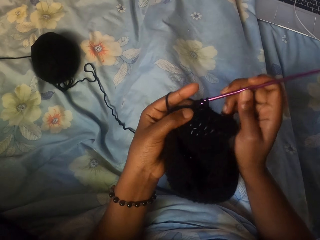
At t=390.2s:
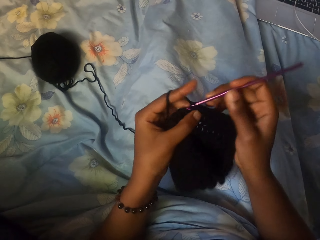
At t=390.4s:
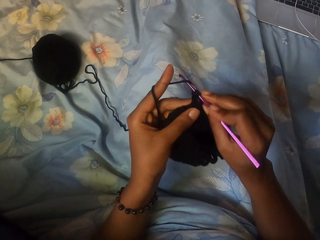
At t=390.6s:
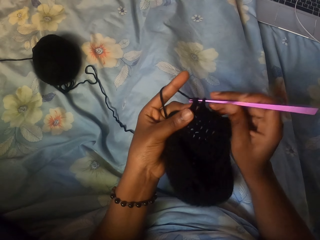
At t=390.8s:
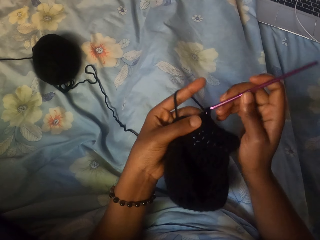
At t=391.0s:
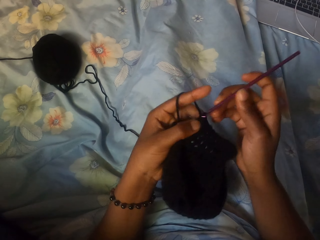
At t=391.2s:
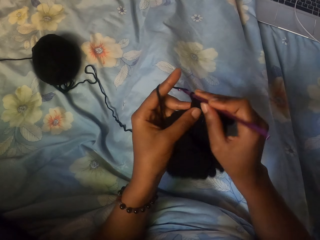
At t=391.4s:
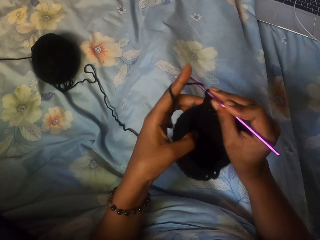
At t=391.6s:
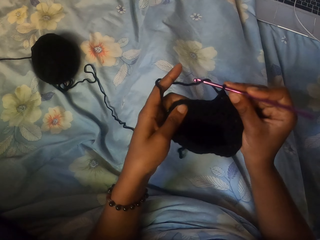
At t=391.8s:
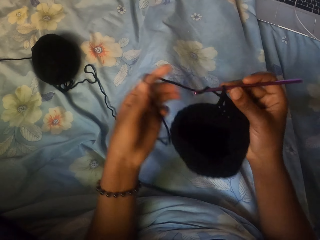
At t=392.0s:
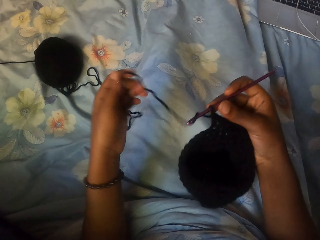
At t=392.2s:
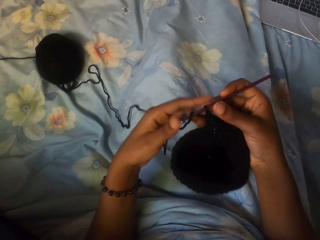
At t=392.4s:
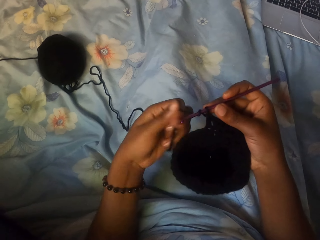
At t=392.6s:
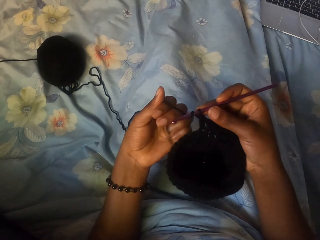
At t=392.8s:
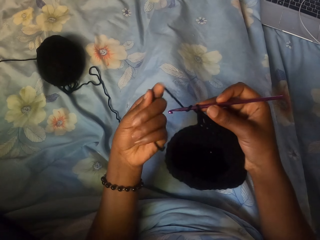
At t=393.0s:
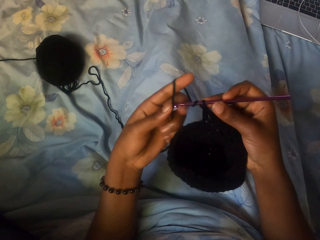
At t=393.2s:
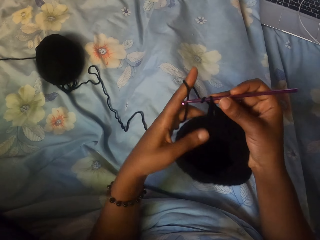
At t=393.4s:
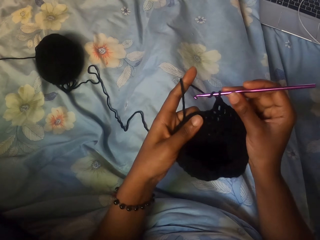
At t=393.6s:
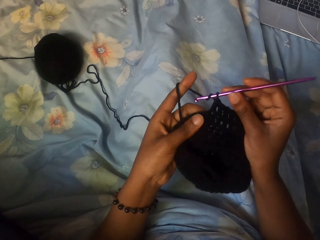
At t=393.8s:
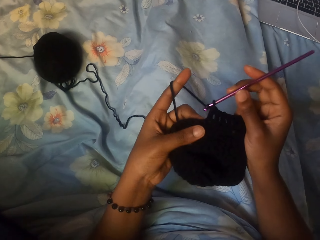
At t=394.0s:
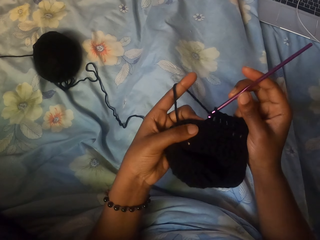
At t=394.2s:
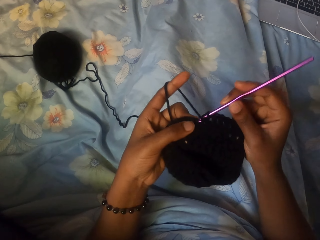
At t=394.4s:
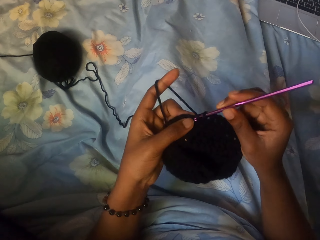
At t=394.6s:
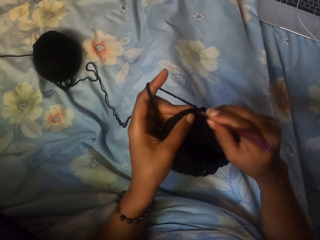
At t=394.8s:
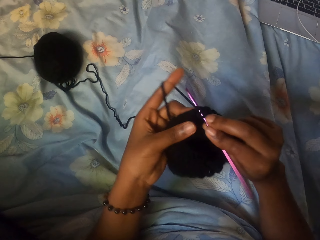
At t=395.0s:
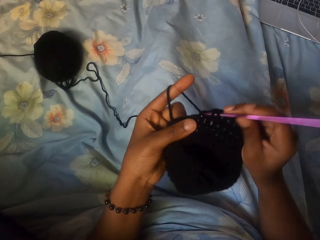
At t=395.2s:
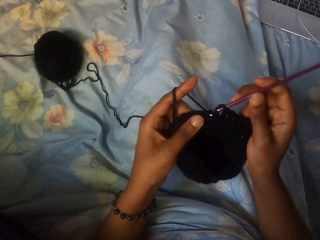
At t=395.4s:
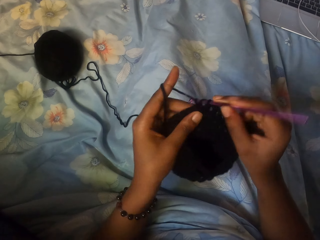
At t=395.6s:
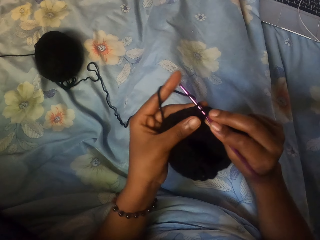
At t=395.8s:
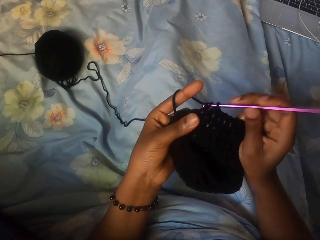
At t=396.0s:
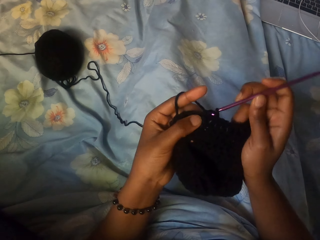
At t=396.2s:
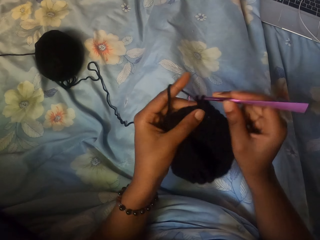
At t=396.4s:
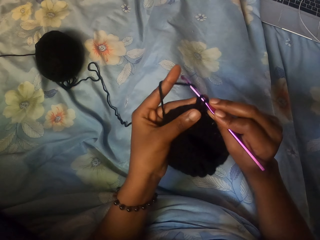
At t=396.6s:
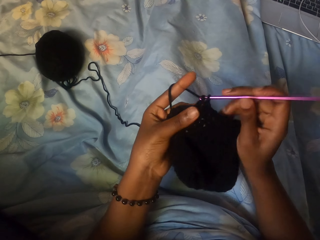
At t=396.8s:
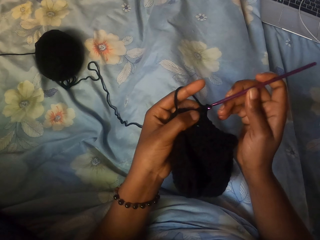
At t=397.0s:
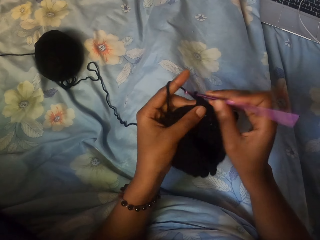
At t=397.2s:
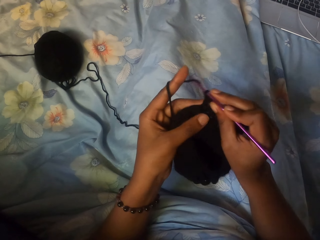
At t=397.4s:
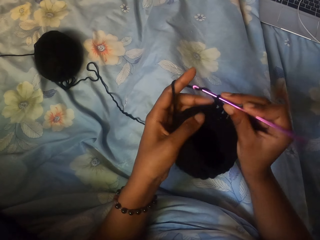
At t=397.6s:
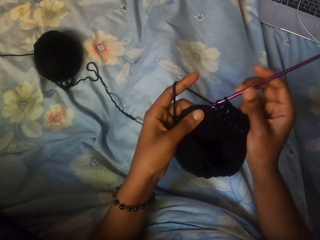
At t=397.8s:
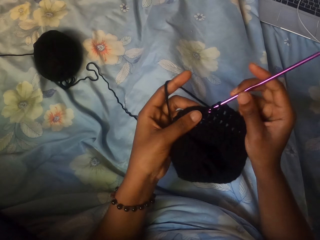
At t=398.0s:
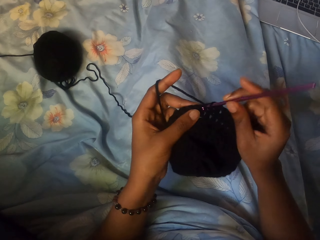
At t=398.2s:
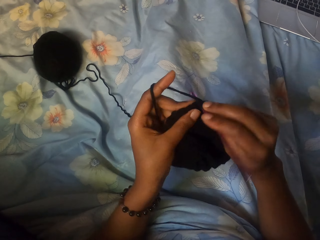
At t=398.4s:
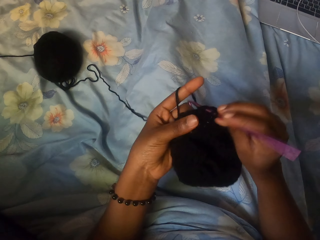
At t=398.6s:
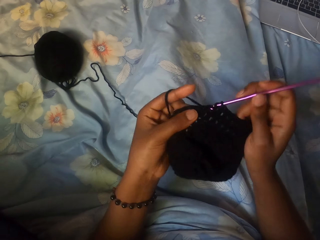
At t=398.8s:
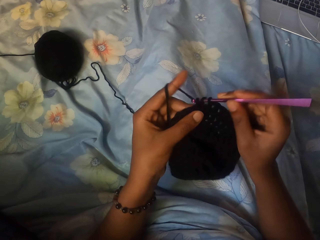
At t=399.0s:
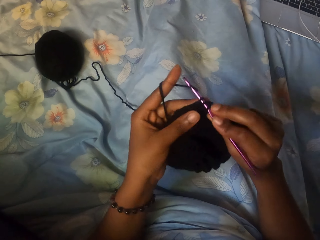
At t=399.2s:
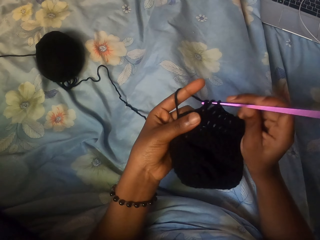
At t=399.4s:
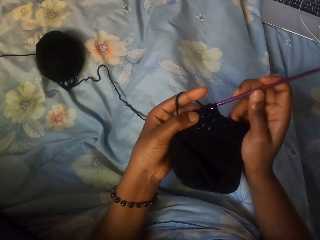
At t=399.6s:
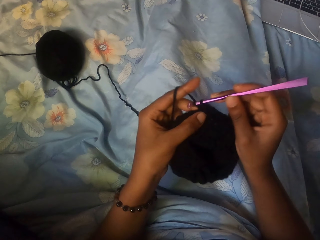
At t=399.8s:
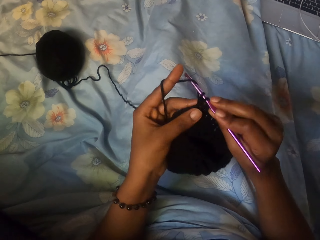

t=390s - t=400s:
The camera wearer adjusts the wool with her left hand. She knits the wool with the knitting needle in both hands.

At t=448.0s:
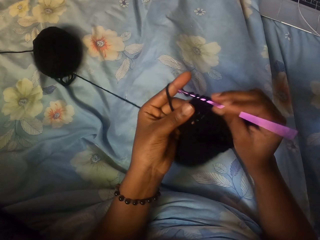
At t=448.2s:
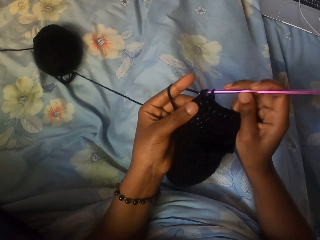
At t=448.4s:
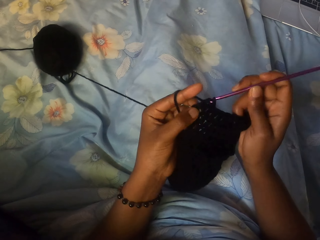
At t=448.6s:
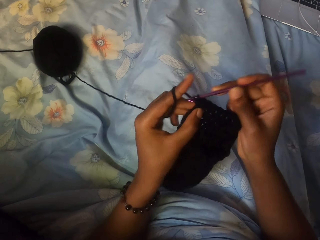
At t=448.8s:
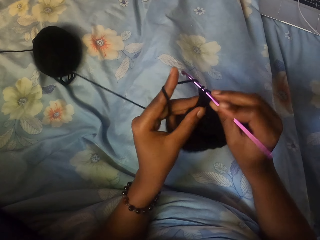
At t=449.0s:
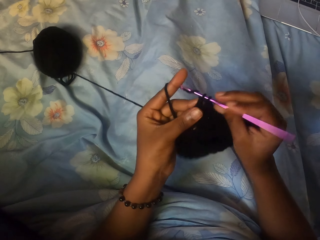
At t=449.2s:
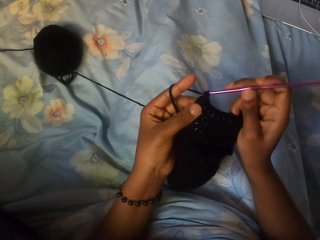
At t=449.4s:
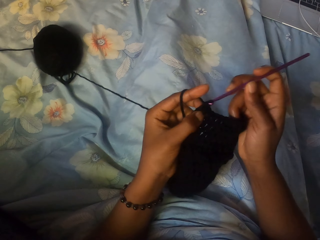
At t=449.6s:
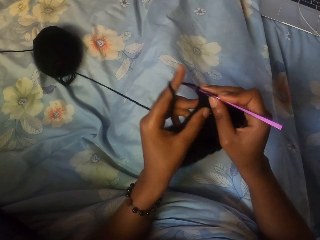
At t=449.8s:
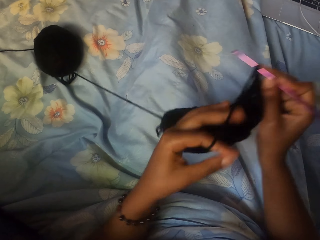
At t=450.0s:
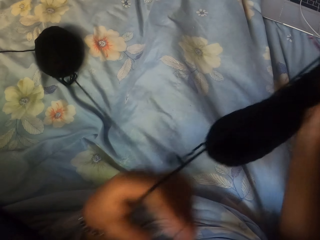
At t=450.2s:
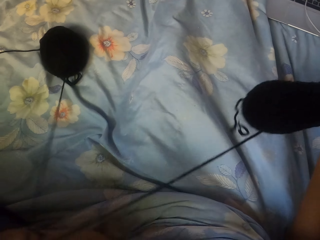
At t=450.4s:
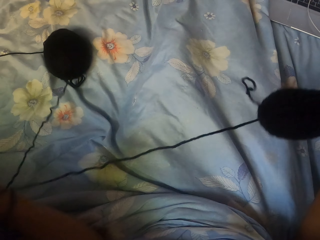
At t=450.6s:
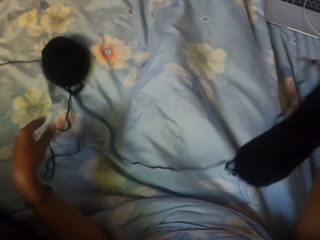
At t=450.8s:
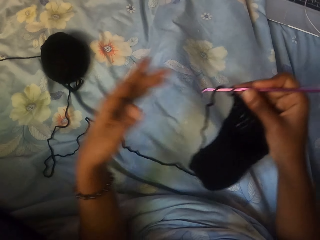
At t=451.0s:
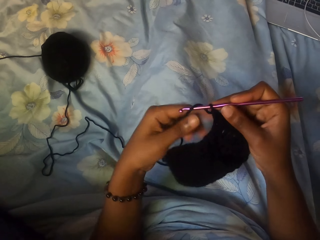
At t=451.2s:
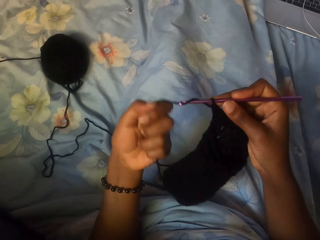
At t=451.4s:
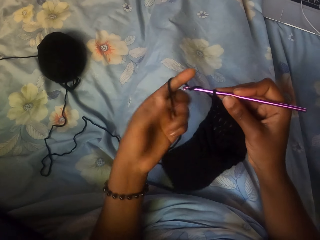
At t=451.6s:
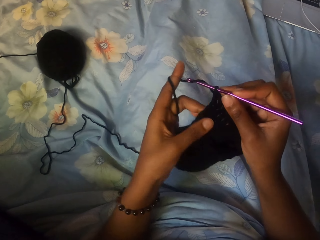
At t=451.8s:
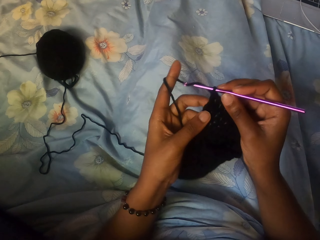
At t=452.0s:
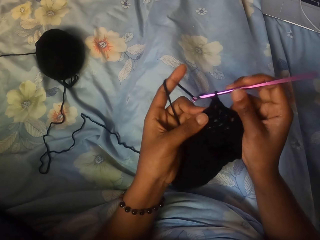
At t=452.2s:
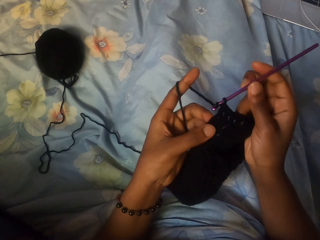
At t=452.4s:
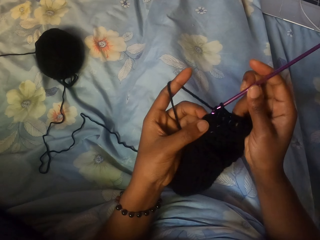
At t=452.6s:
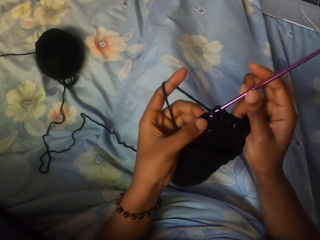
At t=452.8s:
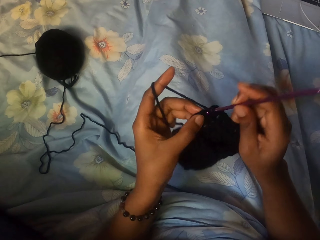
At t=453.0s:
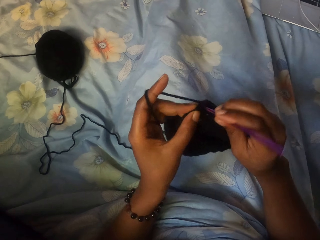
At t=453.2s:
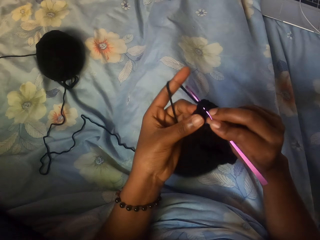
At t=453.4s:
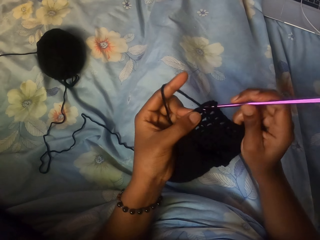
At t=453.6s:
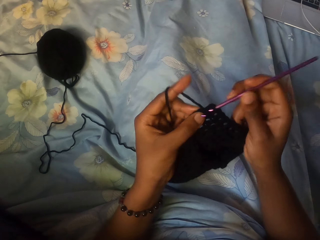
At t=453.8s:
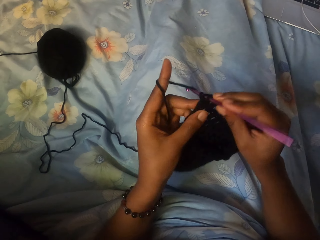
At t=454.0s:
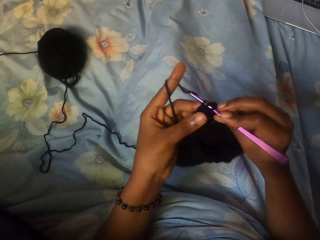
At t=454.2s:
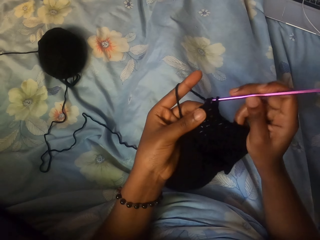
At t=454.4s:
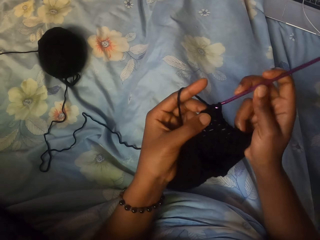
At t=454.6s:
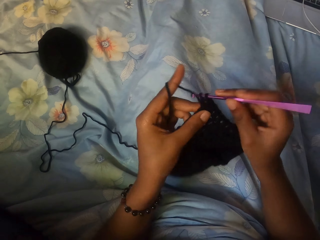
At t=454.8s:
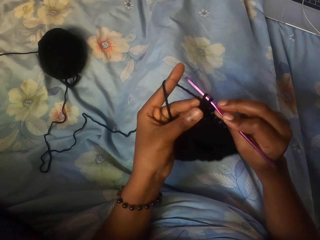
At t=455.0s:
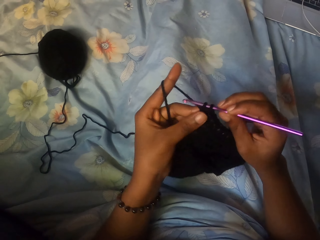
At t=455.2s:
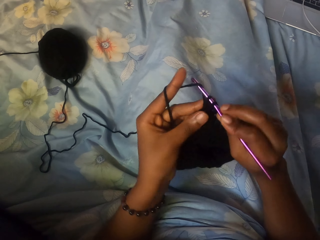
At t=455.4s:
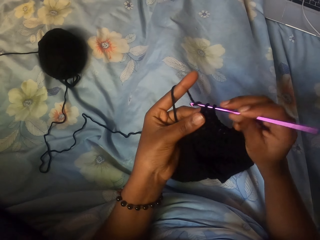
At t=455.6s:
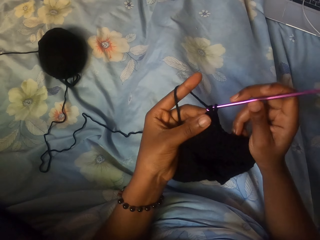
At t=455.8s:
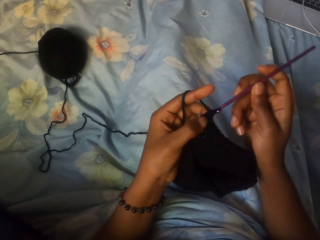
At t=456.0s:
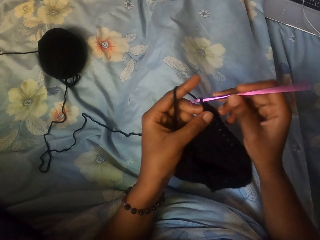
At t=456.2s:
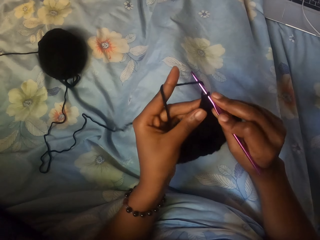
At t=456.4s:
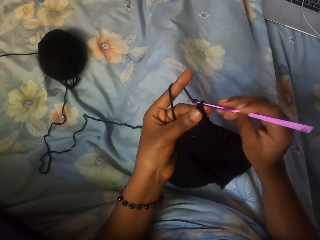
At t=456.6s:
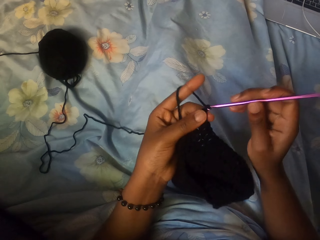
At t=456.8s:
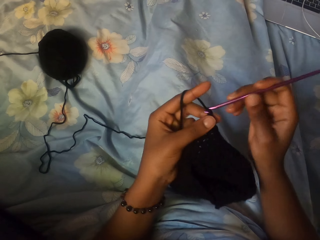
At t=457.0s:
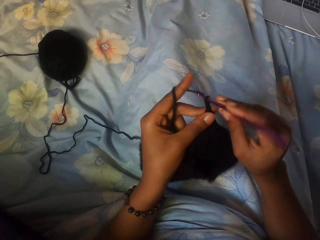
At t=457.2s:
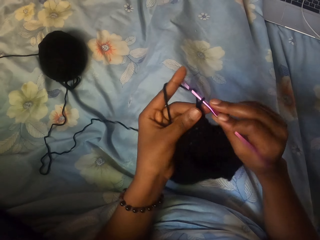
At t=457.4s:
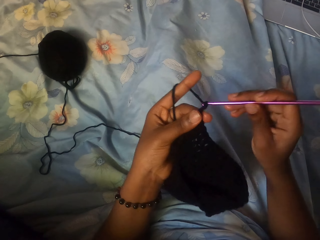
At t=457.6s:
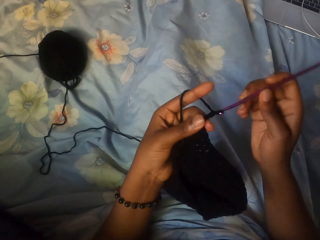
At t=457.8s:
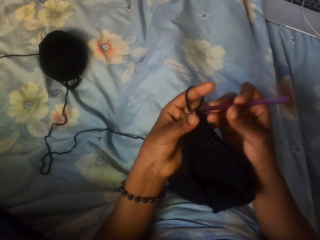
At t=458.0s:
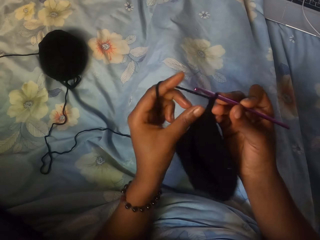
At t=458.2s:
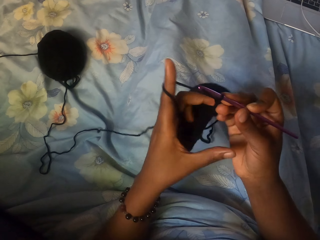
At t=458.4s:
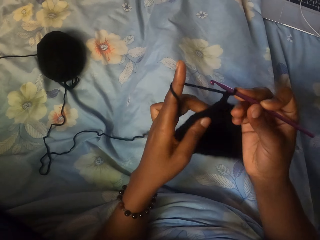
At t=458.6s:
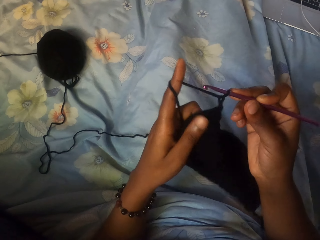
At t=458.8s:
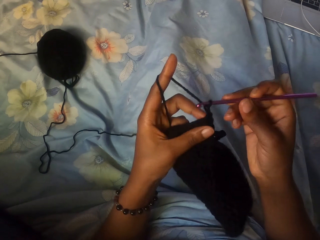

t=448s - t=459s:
The camera wearer adjusts the wool with her left hand. She pulls the thread with her left hand. She knits the wool with the knitting needle in both hands.
